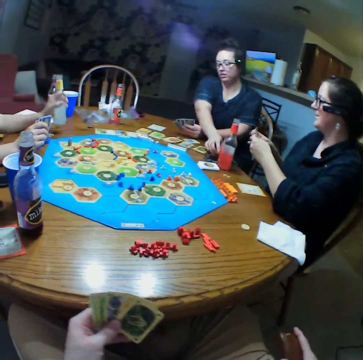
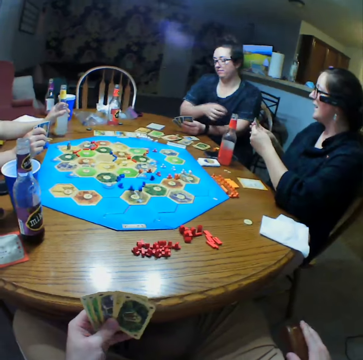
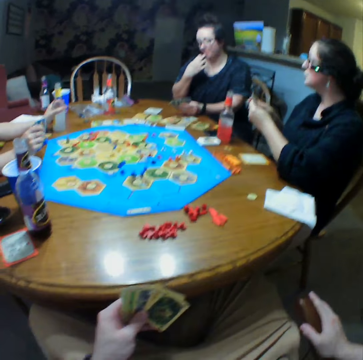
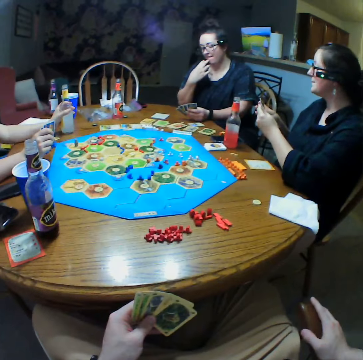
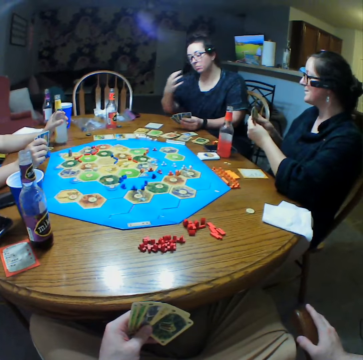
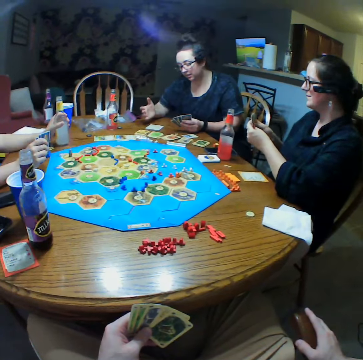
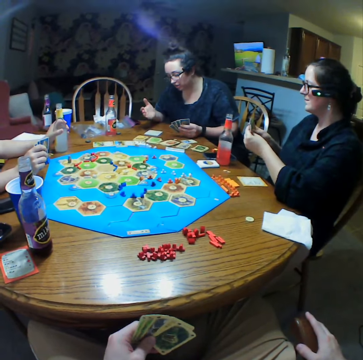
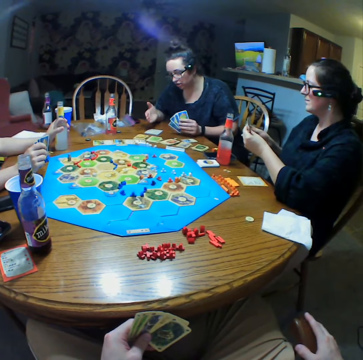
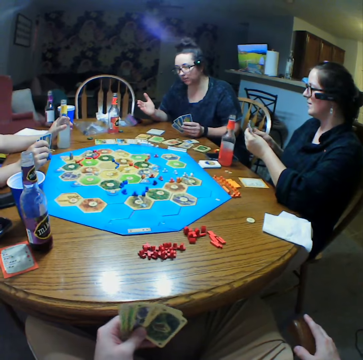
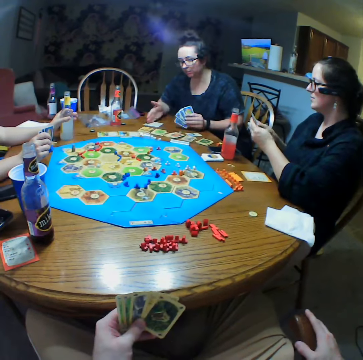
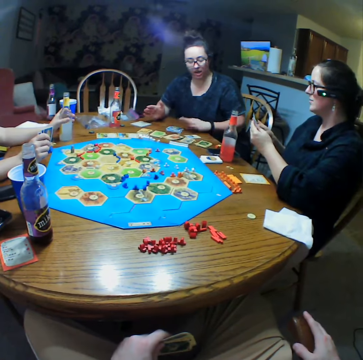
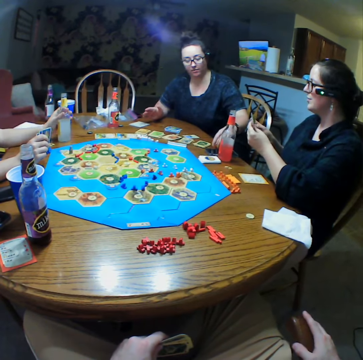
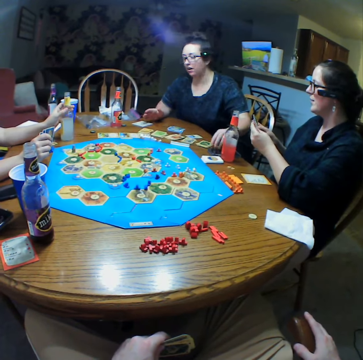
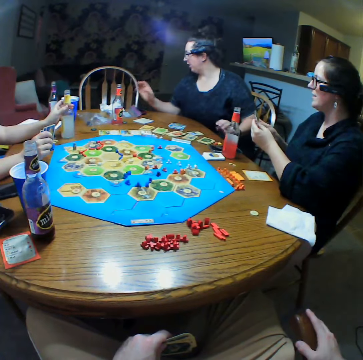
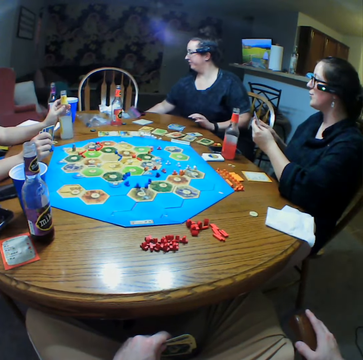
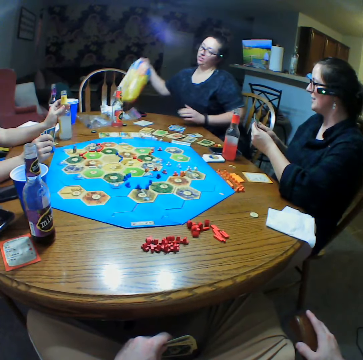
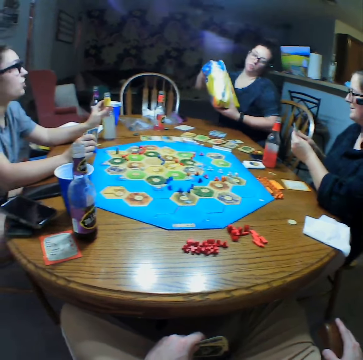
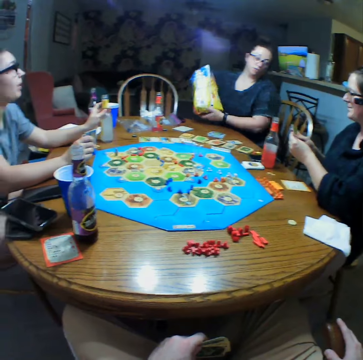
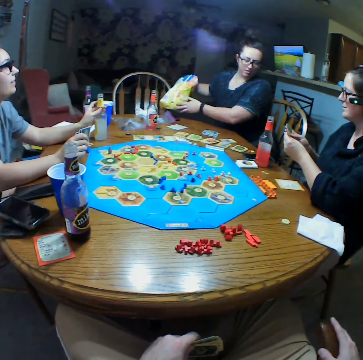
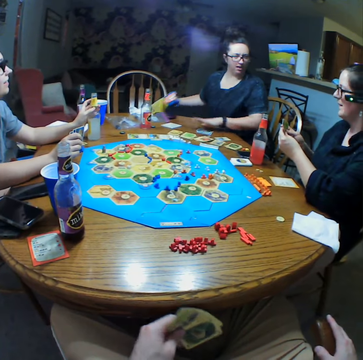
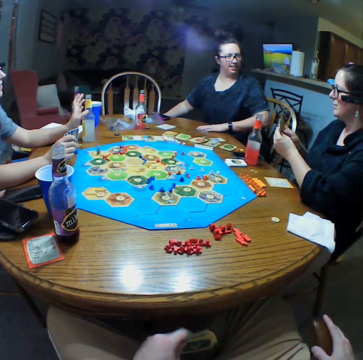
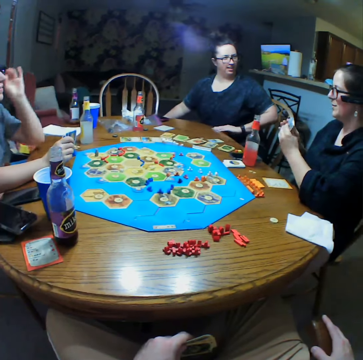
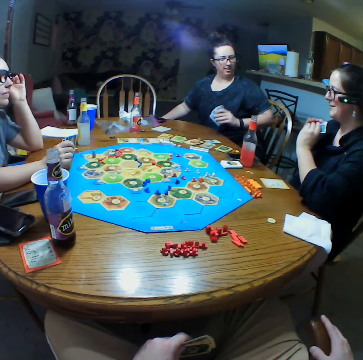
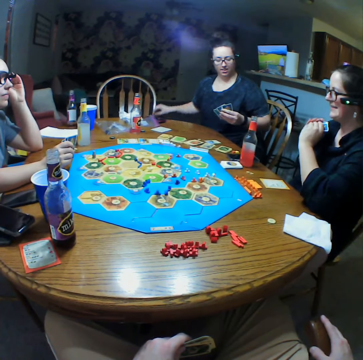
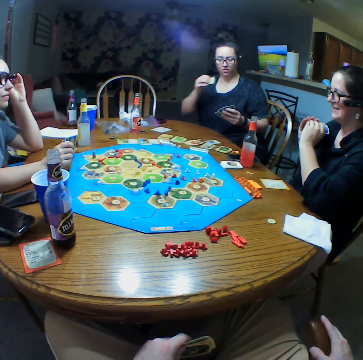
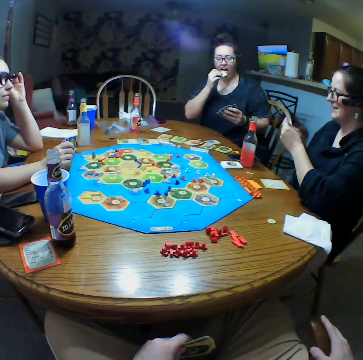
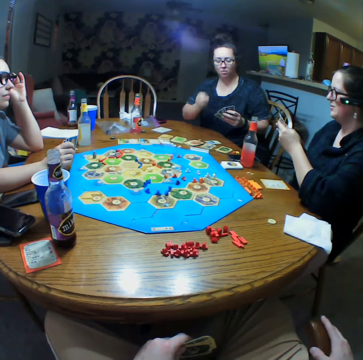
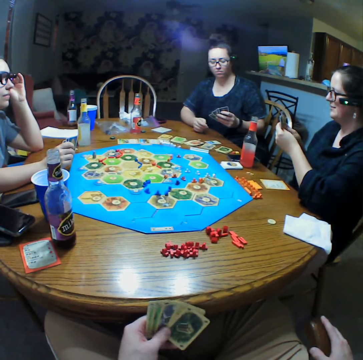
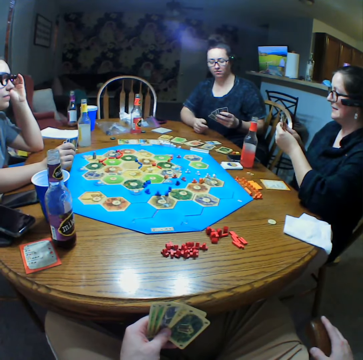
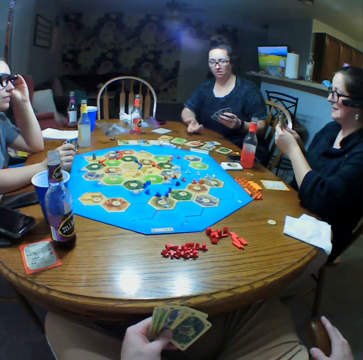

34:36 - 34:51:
The camera wearer moves the left hand. A person touches a card. Another person puts a drink on the table. The first person touches the mouth. The first person rests the hand on the table. The first person drops cards on the table. The first person touches a phone. The first person picks up a packet of crisps. The second person shakes the drink. The first person puts the packet on the table. A third person selects cards. The second person adjusts the eyeglasses. The first person holds cards. The first person eats the crisps.

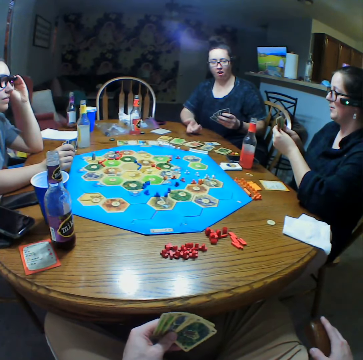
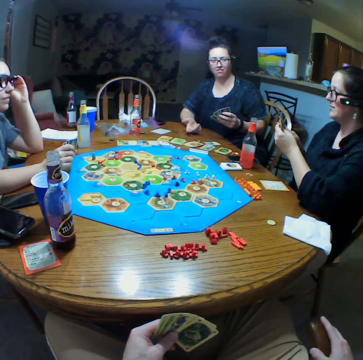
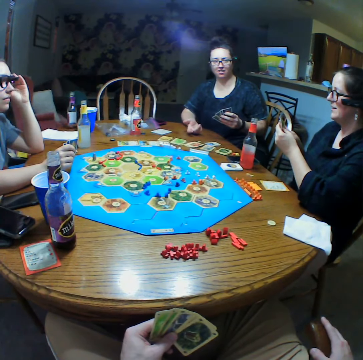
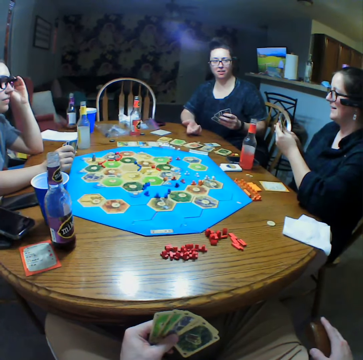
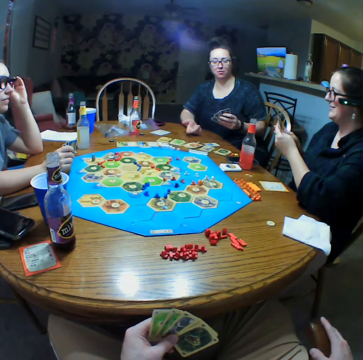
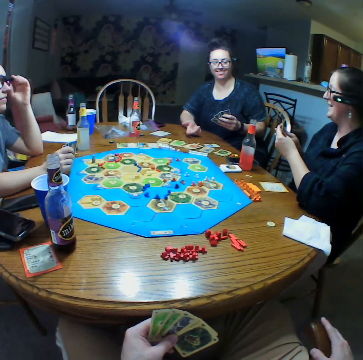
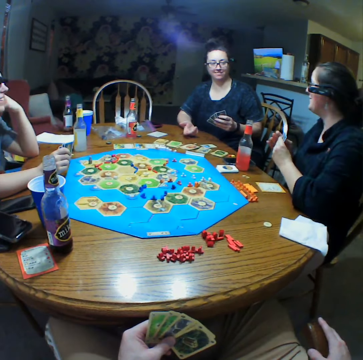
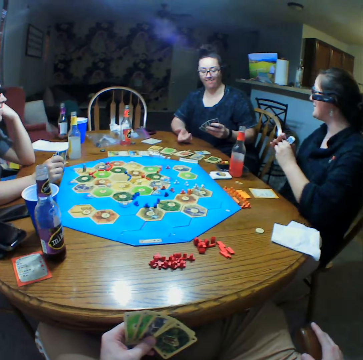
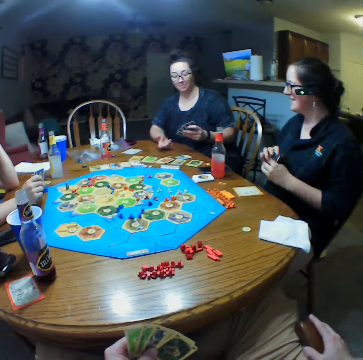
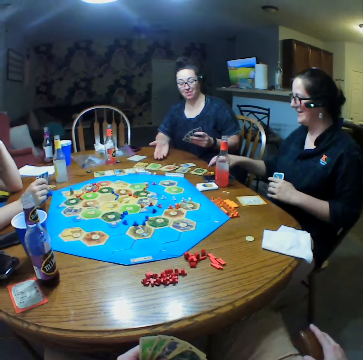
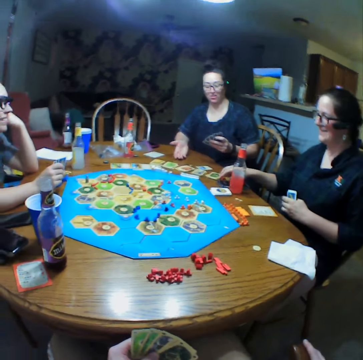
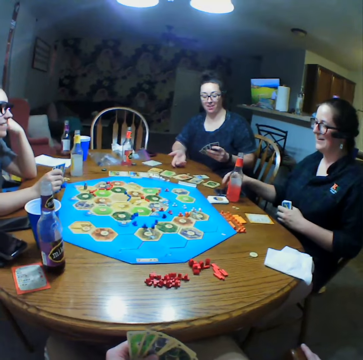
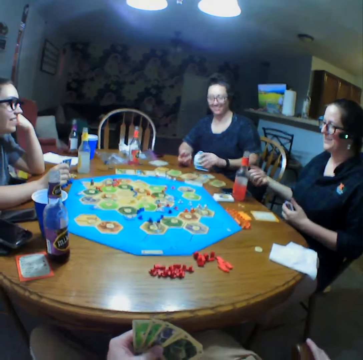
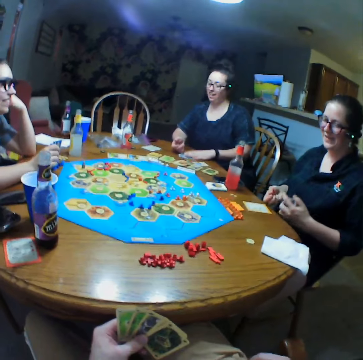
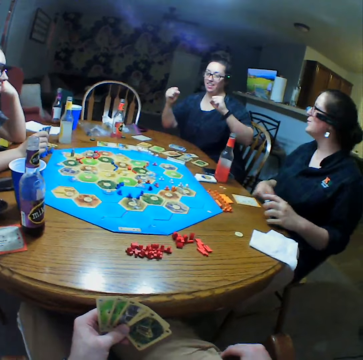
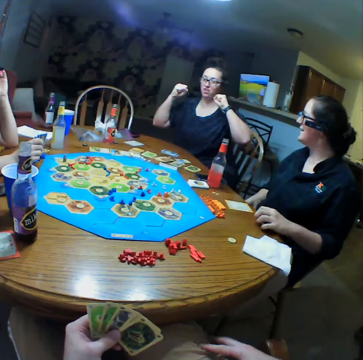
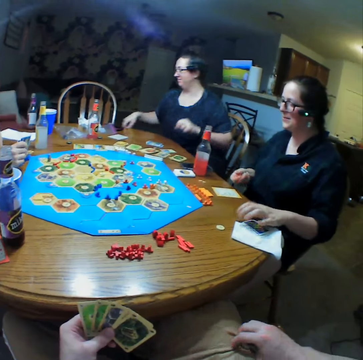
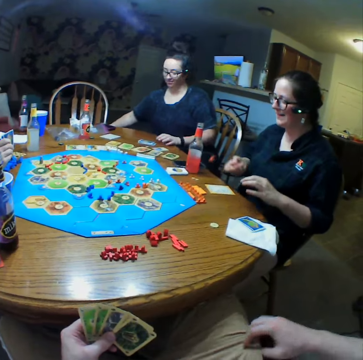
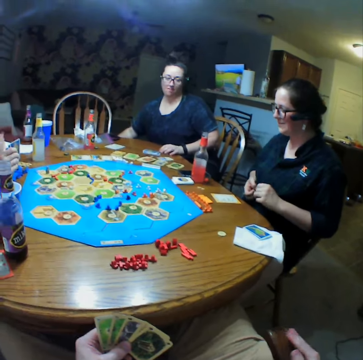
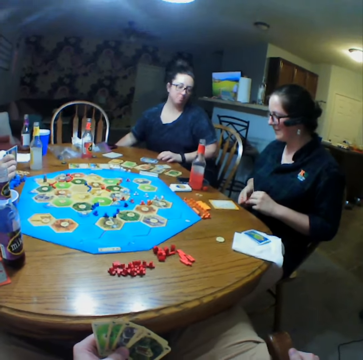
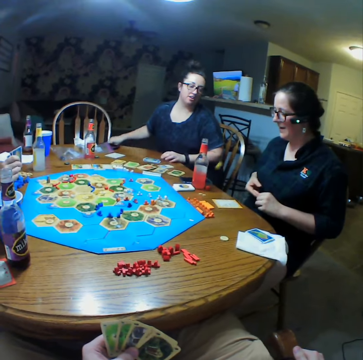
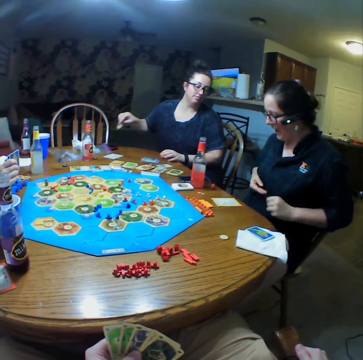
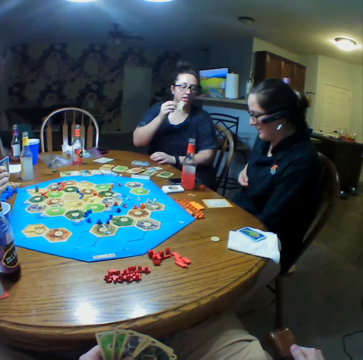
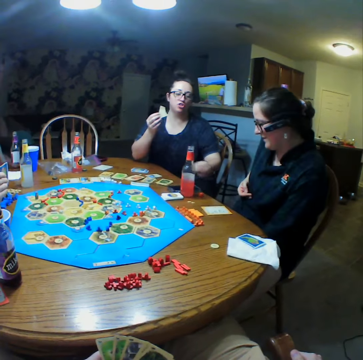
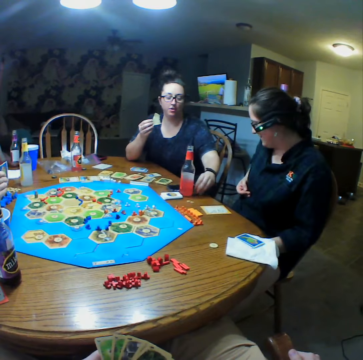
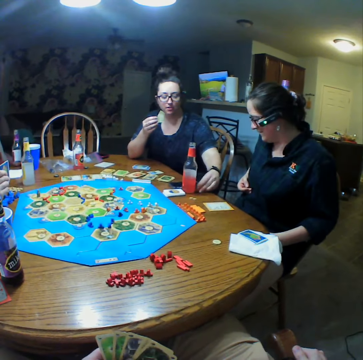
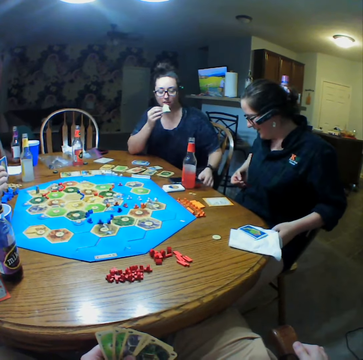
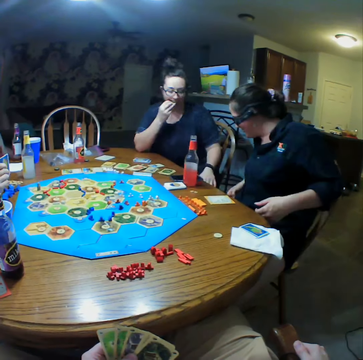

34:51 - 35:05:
A person moves the right hand. The camera wearer selects cards. The person interacts with another person. A third person holds the chin. The camera wearer moves the right leg. The first person drops cards on the table and celebrates. The camera wearer adjusts the trouser. The first person picks up crisps. The second person throws dice. The camera wearer holds the chair. The first person eats the crisps and touches the phone.

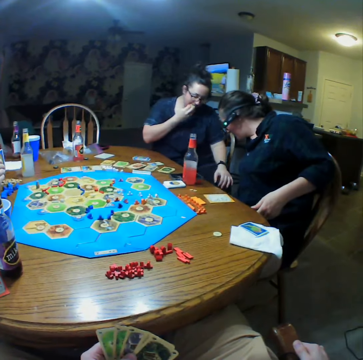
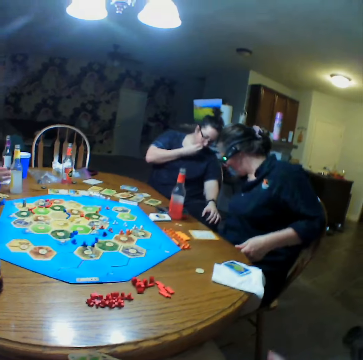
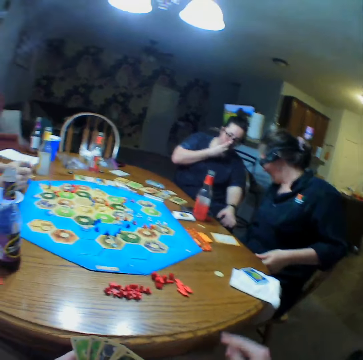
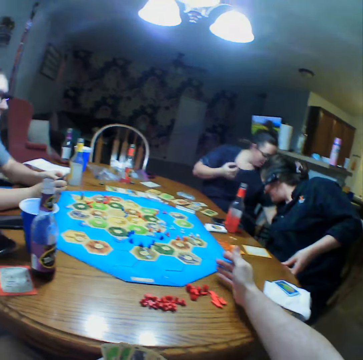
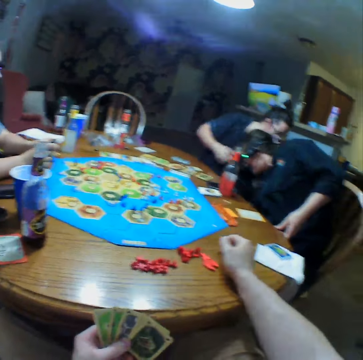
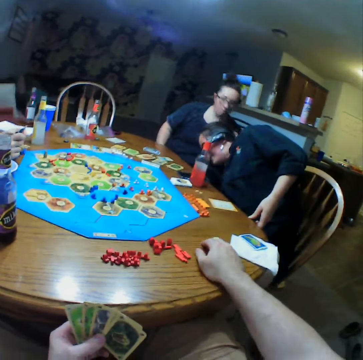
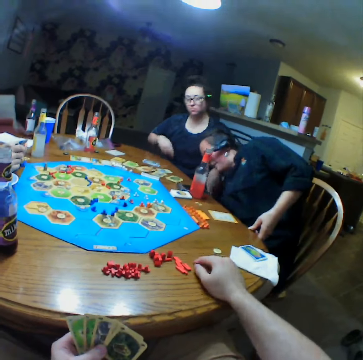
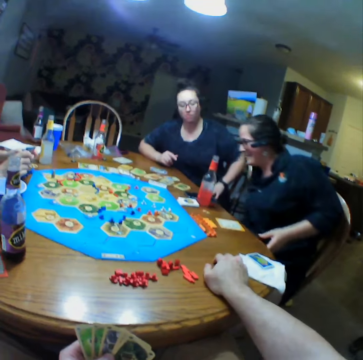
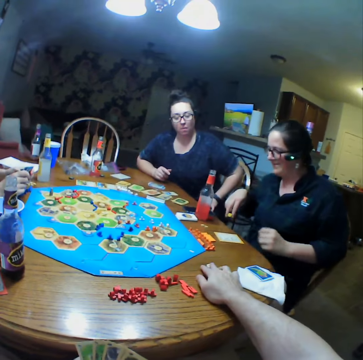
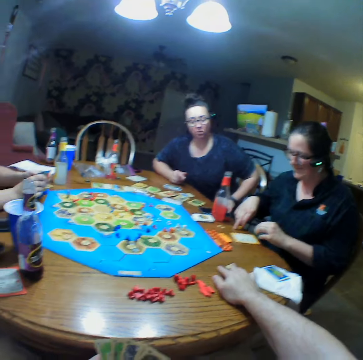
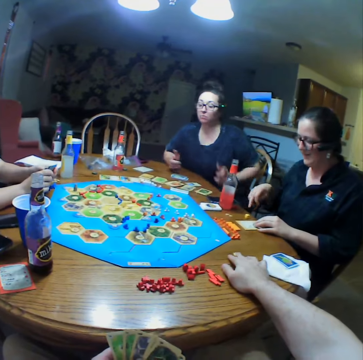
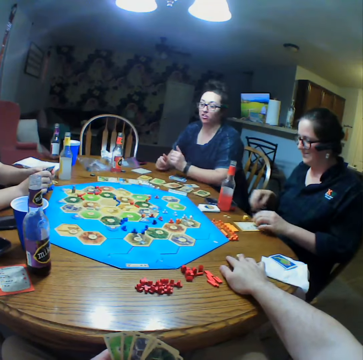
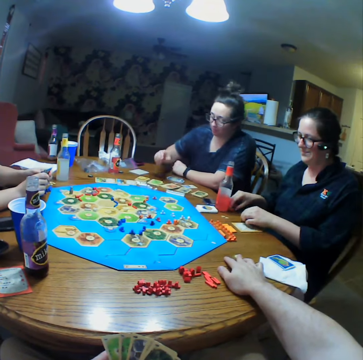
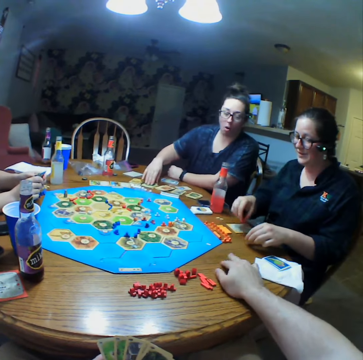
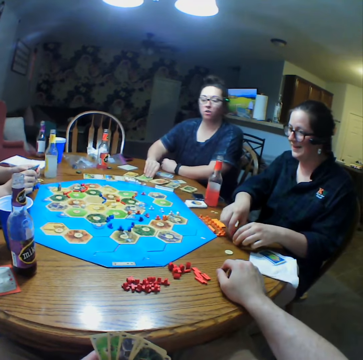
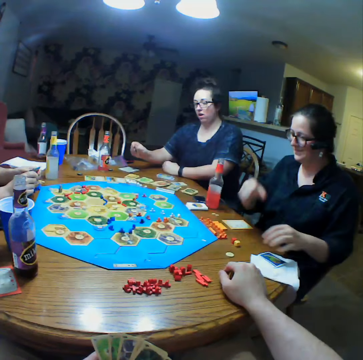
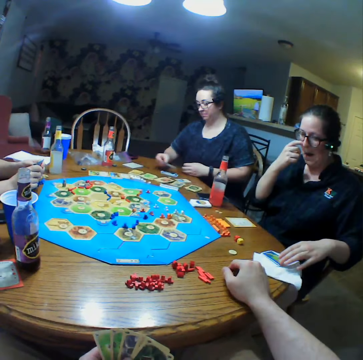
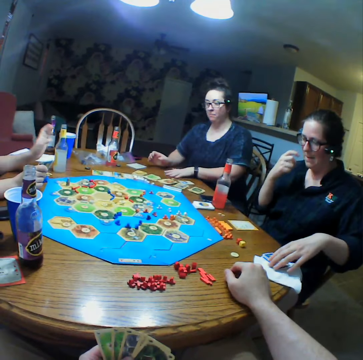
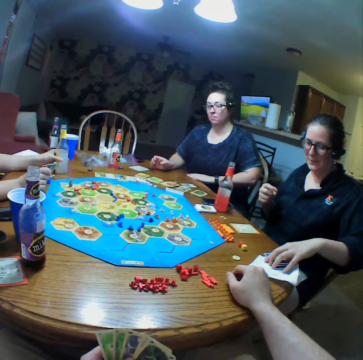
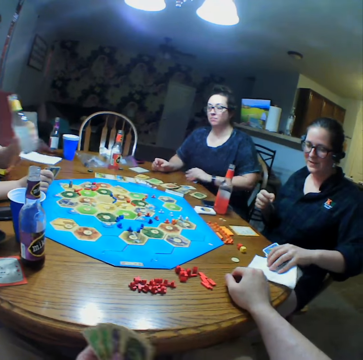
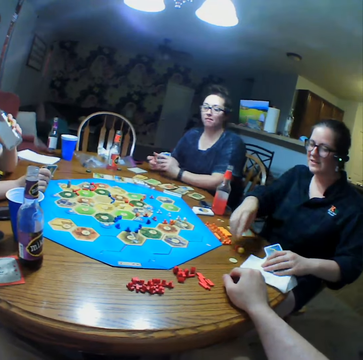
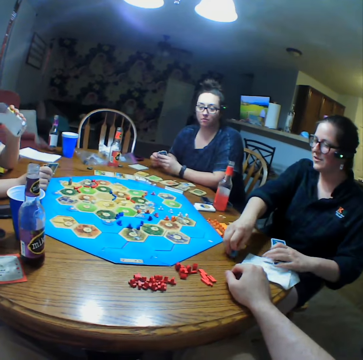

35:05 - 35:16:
A person looks at the die. Another person looks under the table. The camera wearer straightens the right hand. A third person holds cards. The first person picks up a die. The second person leans on the table. The first person puts it on the table. The camera wearer touches a die on the table. The second person picks up a card. The first person moves dice. The camera wearer removes the hand. The first person scratches her nose. The second person drops the card on the table. The third person takes the drink. The first person picks up cards.
